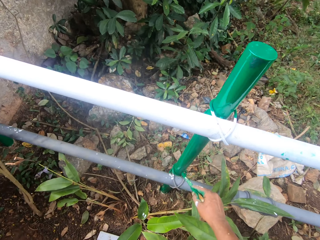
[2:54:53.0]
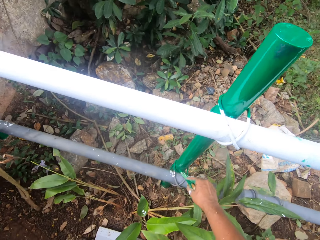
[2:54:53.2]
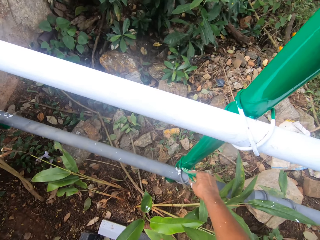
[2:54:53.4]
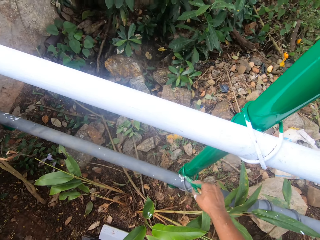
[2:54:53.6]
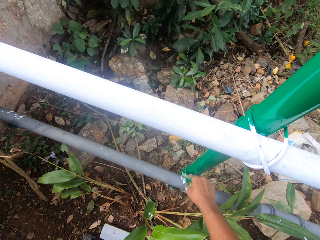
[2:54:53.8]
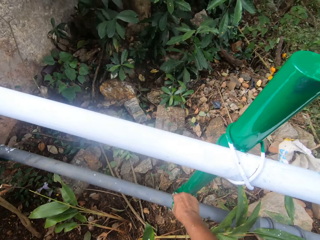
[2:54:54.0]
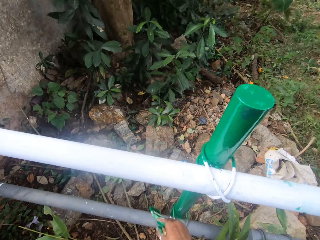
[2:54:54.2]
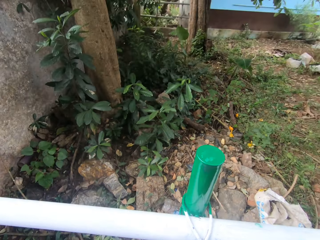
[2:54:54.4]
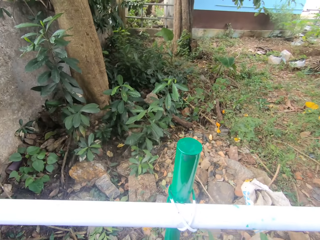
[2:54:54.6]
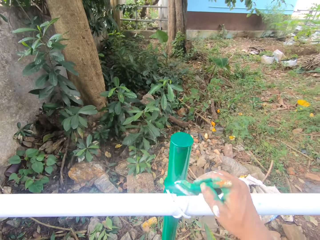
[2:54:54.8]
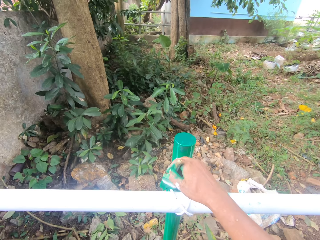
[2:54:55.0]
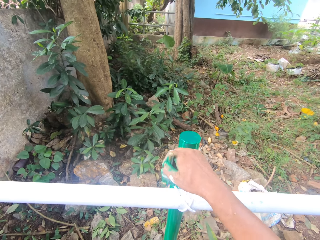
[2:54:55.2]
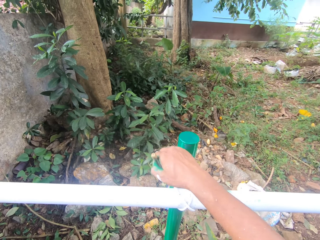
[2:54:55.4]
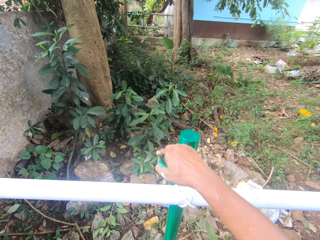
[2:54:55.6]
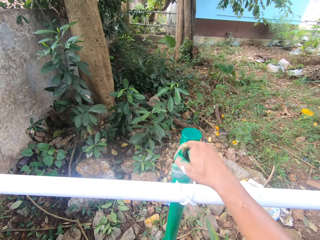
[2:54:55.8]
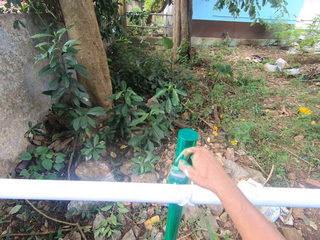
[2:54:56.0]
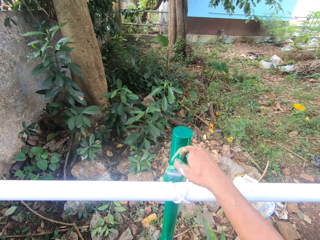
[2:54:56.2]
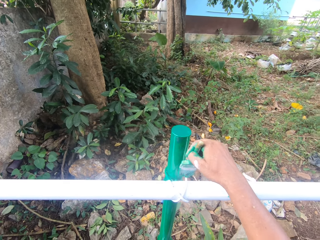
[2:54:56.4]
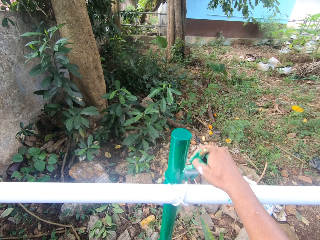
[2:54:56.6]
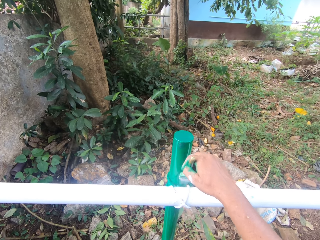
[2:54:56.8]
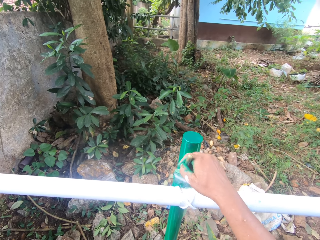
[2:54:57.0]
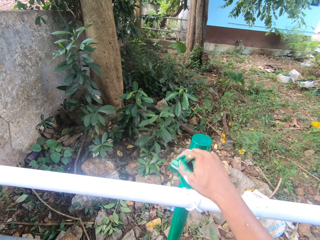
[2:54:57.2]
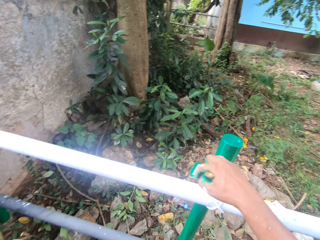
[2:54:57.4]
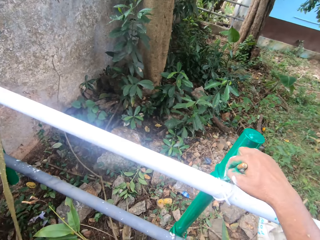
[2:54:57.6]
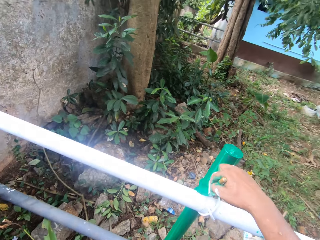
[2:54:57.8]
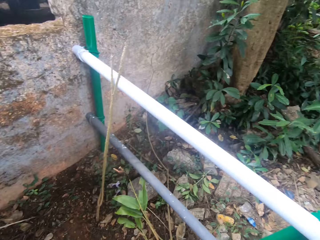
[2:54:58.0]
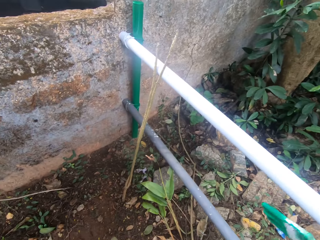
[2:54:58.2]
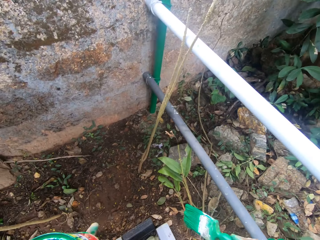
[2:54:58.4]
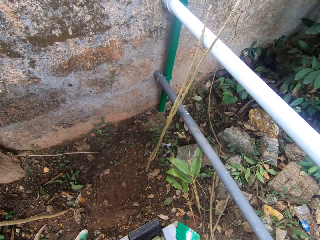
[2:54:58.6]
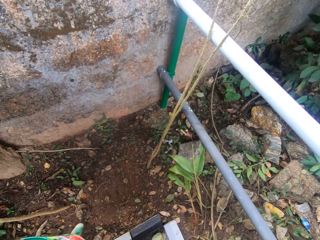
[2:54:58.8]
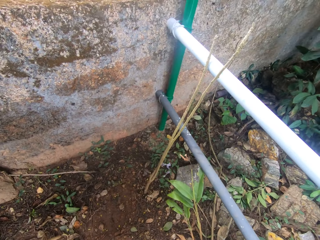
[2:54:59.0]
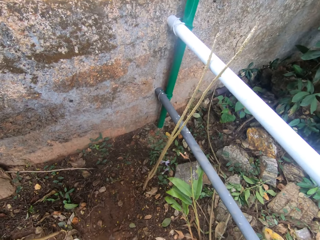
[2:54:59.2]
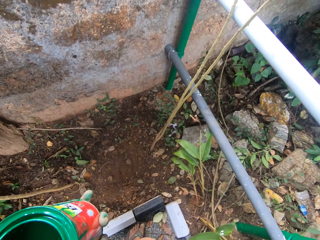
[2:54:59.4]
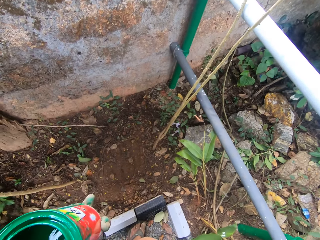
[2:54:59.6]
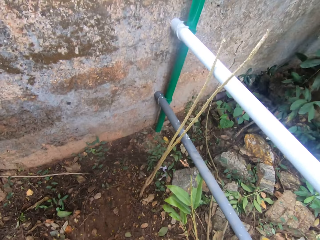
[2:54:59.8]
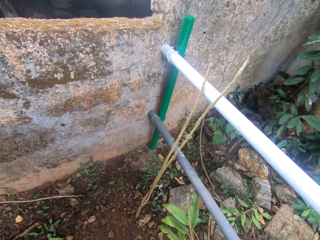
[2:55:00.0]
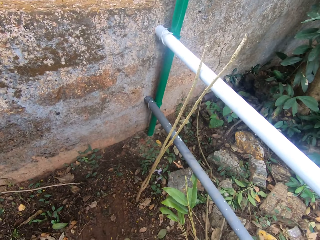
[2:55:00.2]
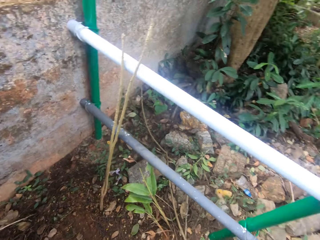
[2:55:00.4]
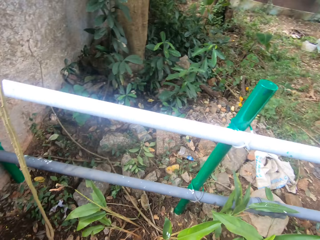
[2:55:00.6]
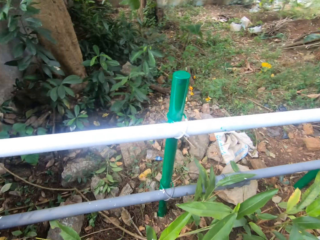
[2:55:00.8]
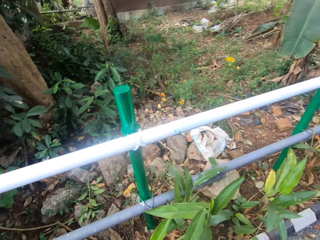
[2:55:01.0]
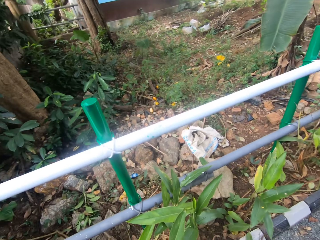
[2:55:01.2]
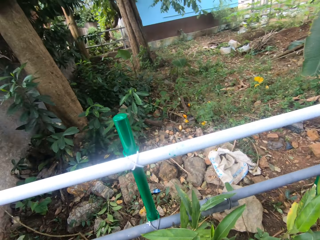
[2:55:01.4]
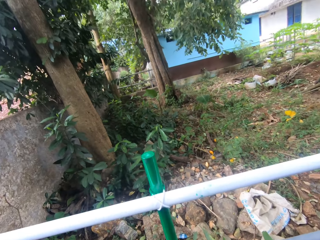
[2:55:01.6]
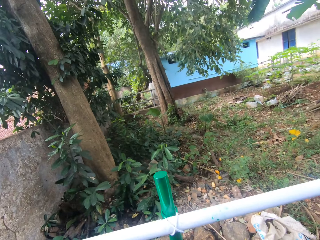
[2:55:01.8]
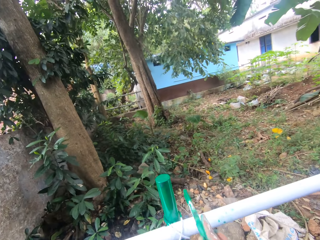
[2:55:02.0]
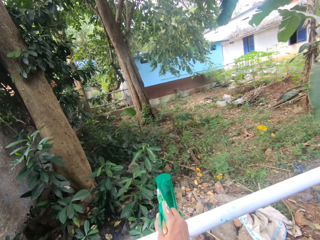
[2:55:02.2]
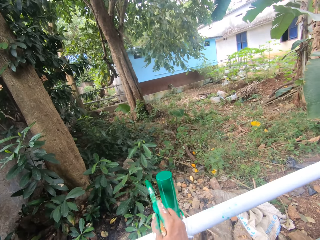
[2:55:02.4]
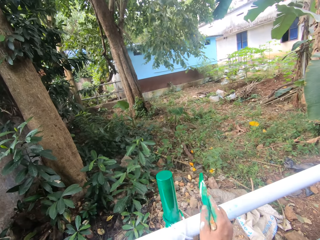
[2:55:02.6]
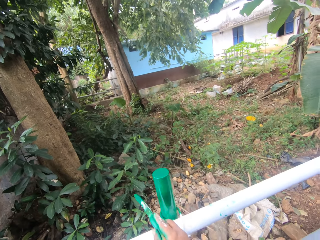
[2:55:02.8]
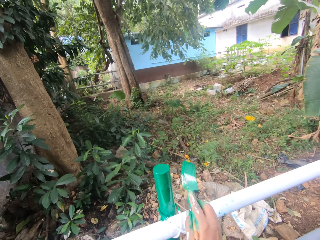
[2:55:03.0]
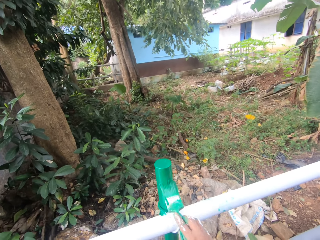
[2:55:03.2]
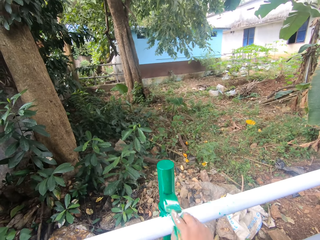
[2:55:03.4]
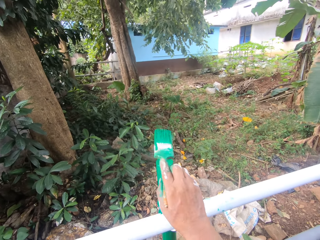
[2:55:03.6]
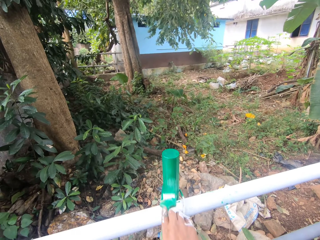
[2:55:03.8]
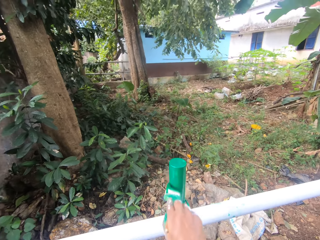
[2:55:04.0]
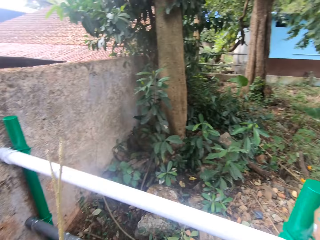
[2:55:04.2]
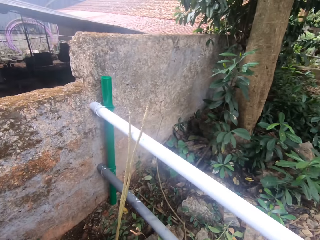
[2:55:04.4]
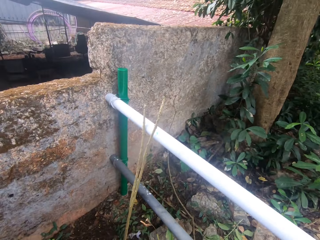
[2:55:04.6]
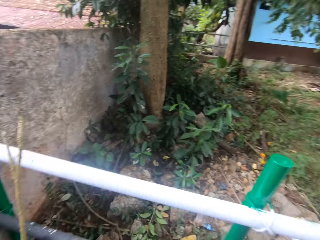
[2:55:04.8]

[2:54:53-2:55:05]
The camera wearer paints the metal rail. They look around. They look at the metal rail. They paint the metal rail.

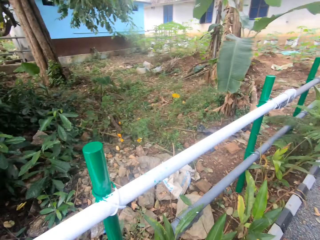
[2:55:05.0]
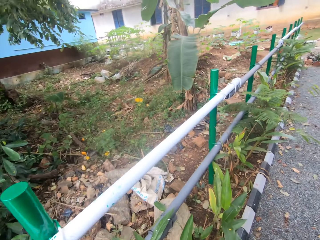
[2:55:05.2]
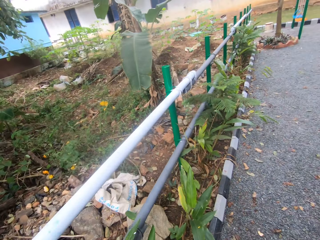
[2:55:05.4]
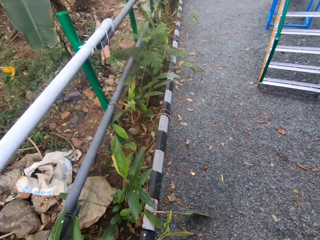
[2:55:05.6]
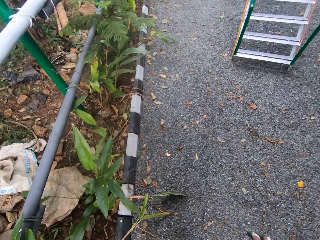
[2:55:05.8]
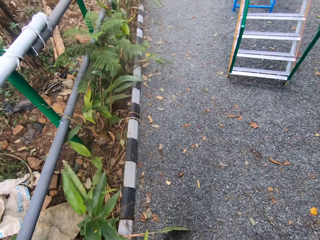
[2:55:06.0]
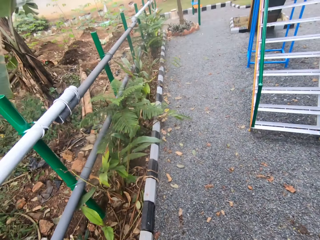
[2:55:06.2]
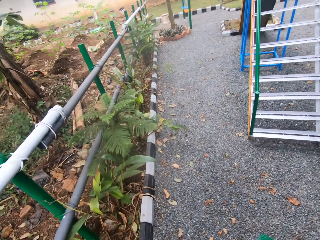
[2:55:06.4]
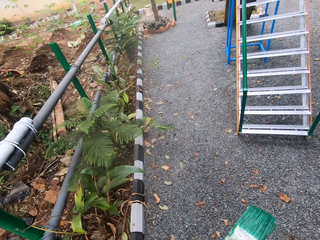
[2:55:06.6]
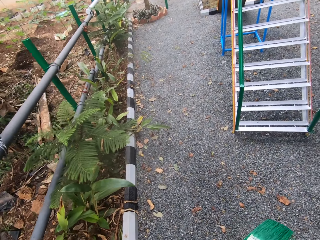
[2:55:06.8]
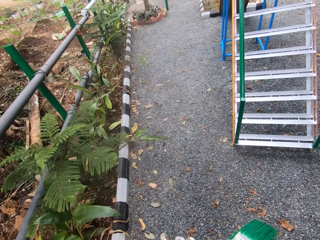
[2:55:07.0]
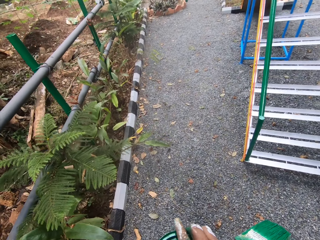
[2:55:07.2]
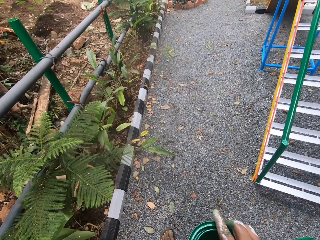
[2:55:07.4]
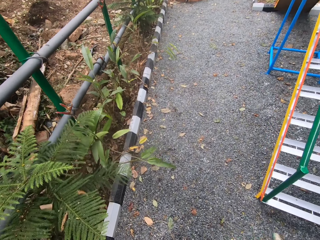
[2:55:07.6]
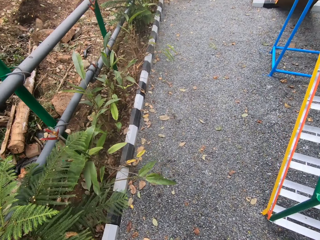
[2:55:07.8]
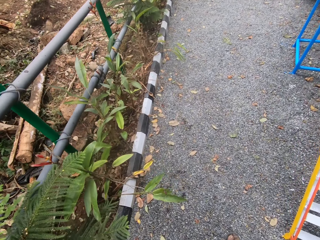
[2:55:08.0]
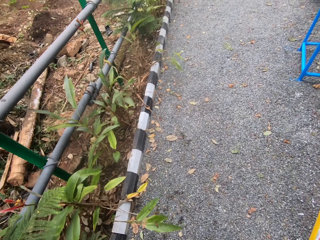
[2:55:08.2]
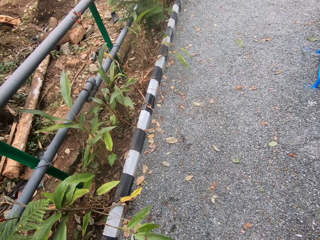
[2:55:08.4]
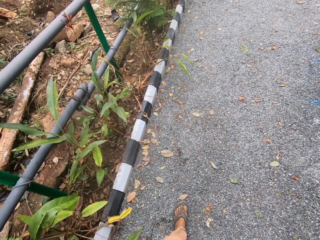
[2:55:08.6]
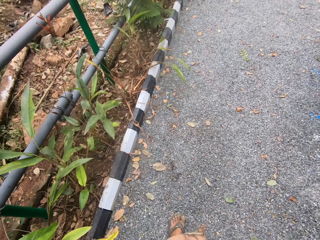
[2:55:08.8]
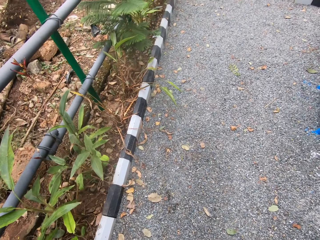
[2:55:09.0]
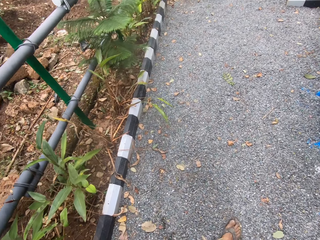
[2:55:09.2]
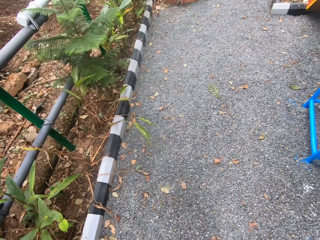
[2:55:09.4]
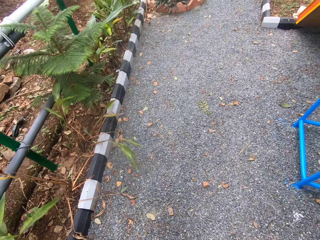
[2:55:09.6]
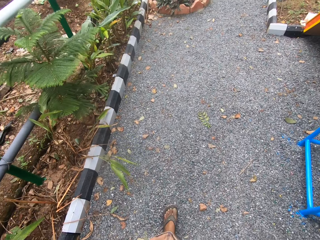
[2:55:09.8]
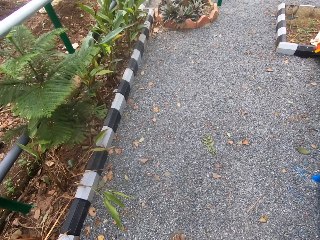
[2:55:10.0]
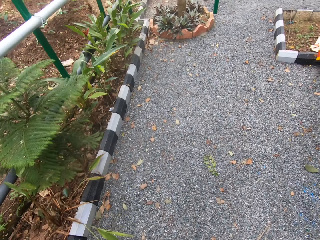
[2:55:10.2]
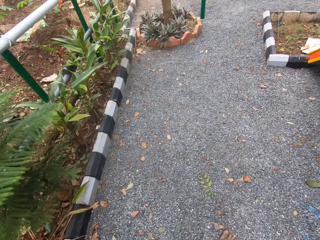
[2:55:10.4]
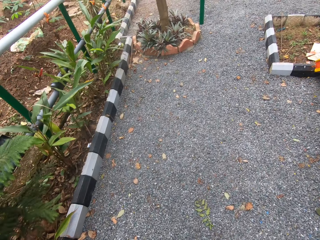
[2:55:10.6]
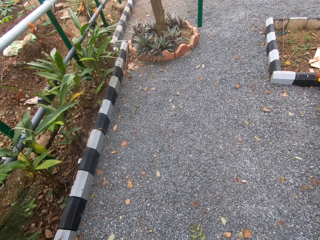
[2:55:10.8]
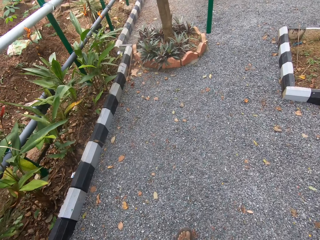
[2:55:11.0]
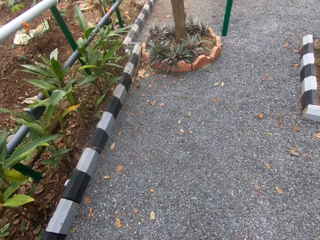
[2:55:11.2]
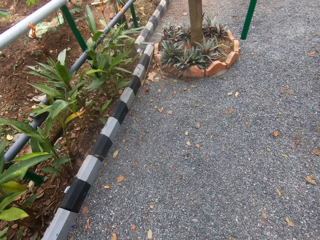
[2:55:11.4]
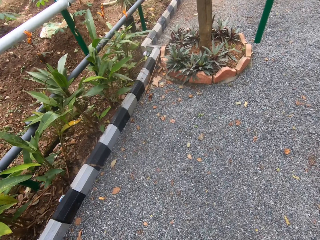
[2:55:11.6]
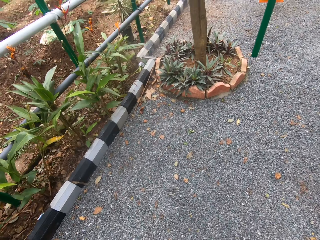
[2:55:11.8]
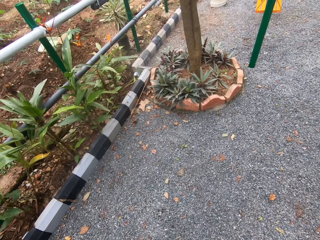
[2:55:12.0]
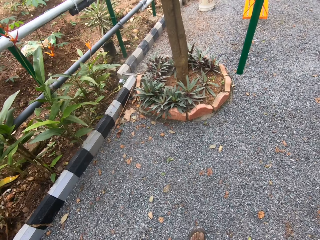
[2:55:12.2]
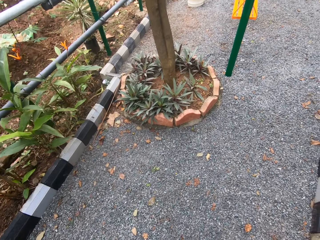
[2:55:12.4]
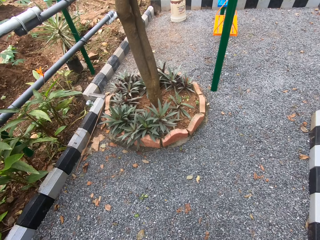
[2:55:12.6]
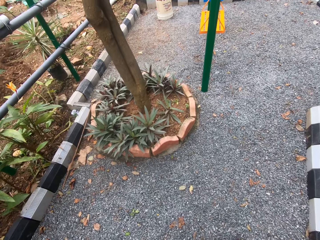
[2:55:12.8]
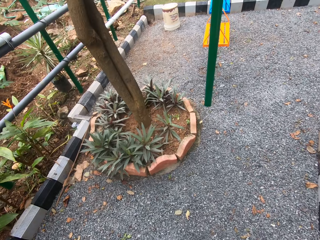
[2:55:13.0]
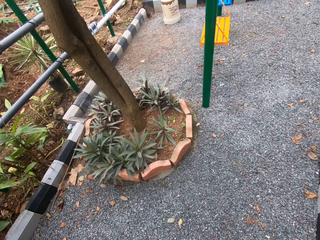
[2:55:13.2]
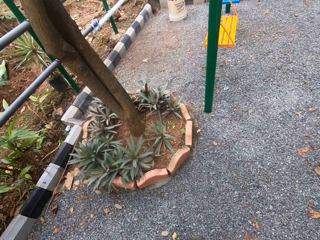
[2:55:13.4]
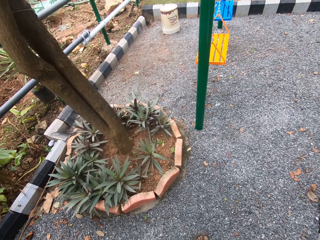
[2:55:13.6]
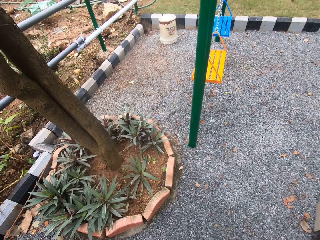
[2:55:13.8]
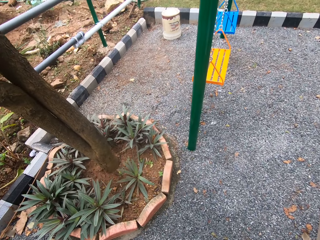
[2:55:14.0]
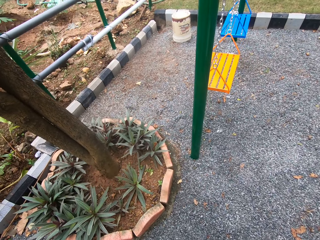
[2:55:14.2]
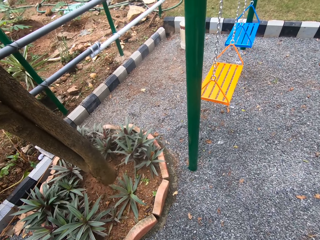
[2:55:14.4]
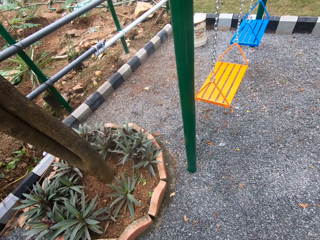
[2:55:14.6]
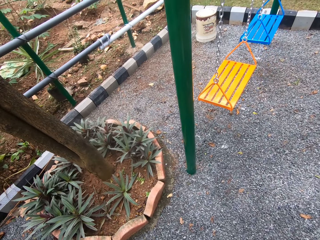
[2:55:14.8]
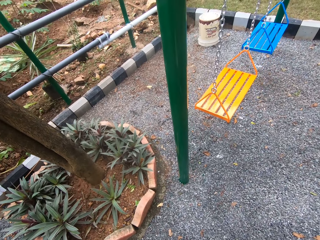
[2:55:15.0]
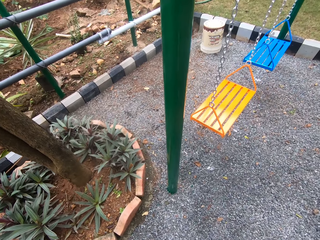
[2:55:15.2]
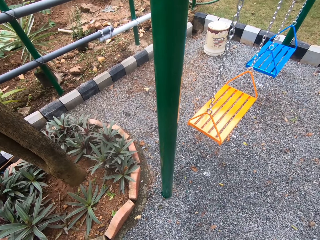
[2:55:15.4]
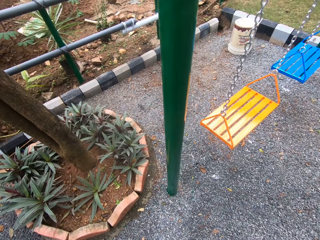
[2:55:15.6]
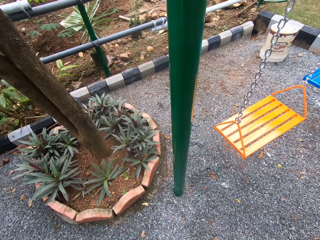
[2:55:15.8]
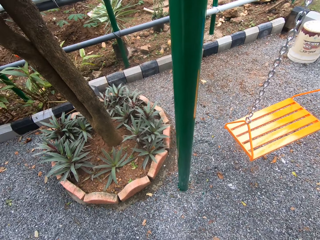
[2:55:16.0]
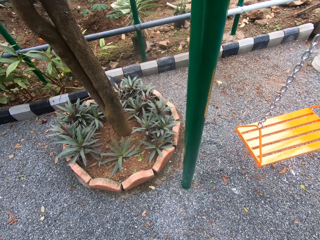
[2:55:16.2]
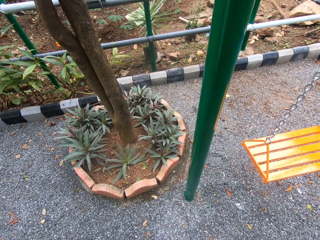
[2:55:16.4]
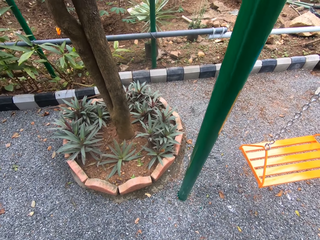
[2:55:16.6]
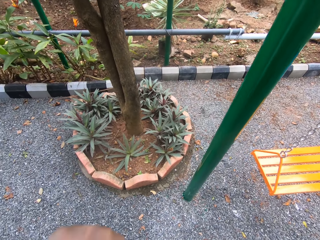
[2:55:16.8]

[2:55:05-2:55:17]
The camera wearer walks beside the metal rail.
